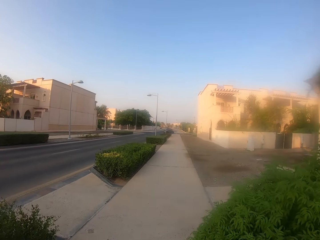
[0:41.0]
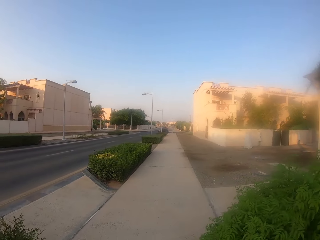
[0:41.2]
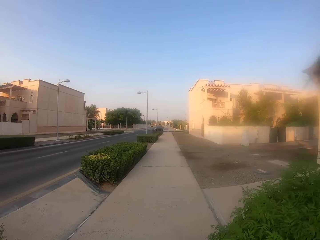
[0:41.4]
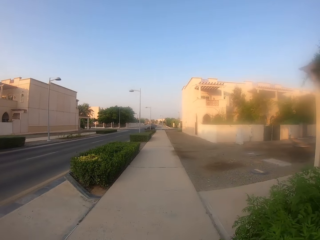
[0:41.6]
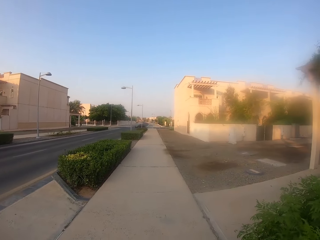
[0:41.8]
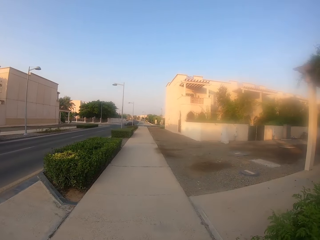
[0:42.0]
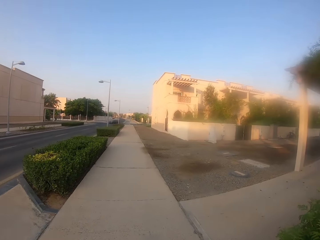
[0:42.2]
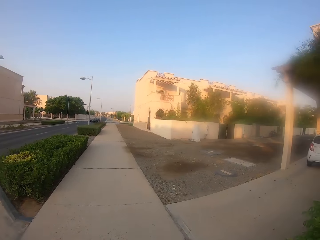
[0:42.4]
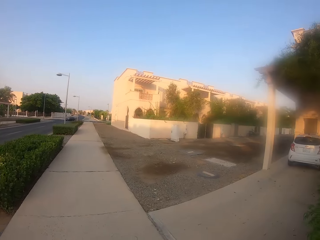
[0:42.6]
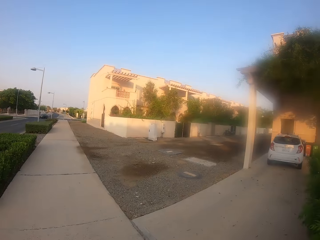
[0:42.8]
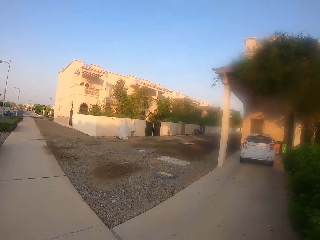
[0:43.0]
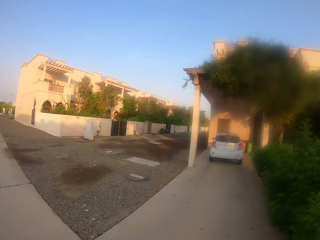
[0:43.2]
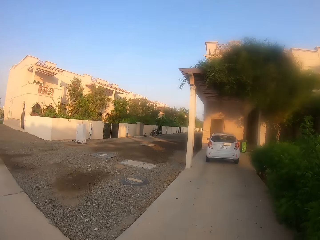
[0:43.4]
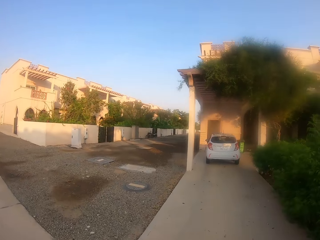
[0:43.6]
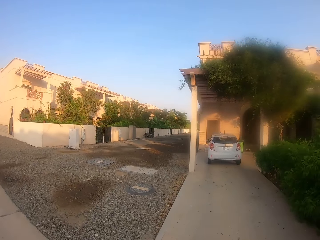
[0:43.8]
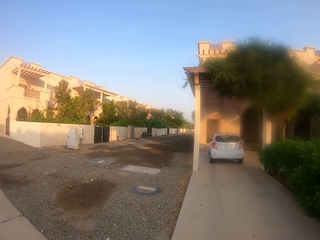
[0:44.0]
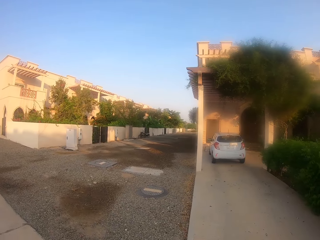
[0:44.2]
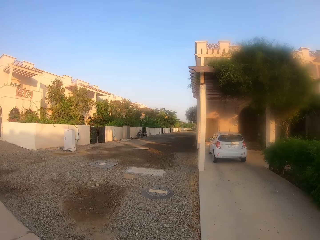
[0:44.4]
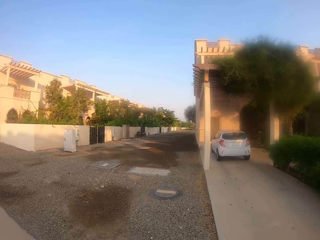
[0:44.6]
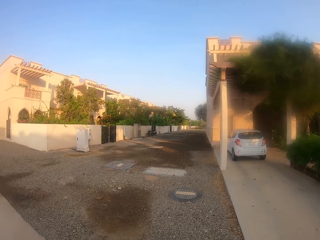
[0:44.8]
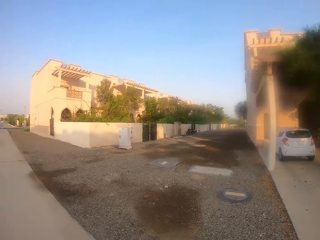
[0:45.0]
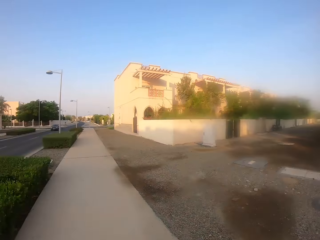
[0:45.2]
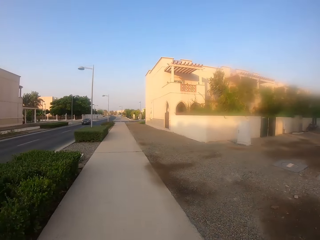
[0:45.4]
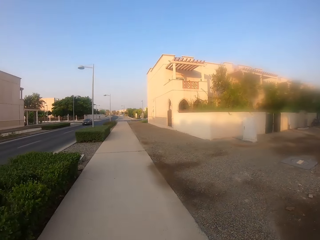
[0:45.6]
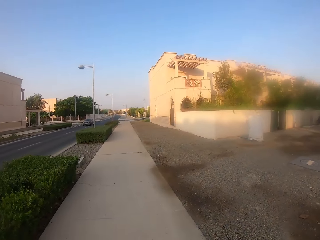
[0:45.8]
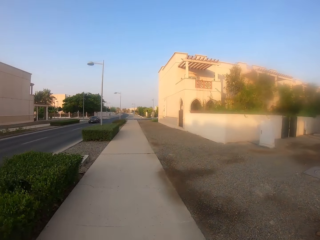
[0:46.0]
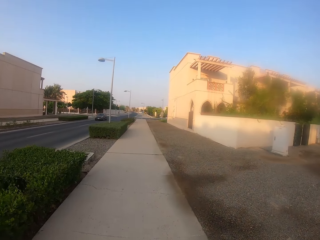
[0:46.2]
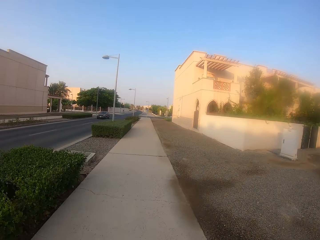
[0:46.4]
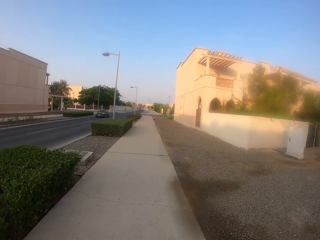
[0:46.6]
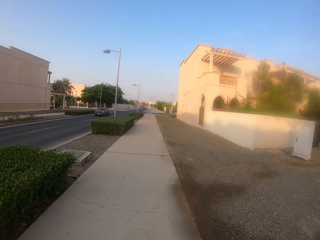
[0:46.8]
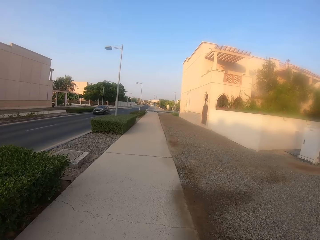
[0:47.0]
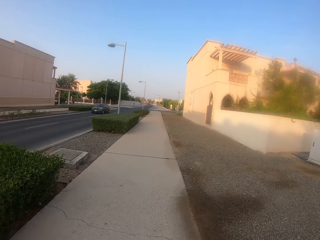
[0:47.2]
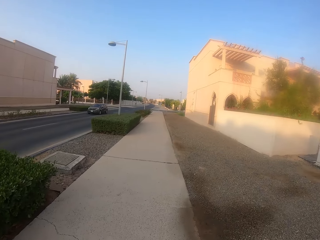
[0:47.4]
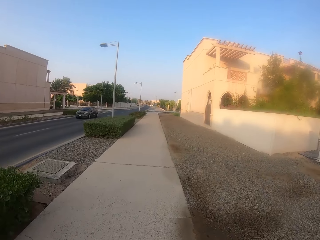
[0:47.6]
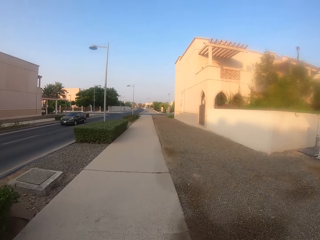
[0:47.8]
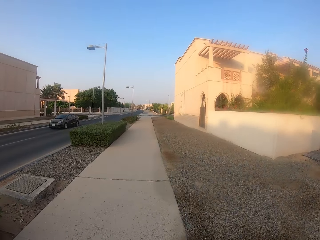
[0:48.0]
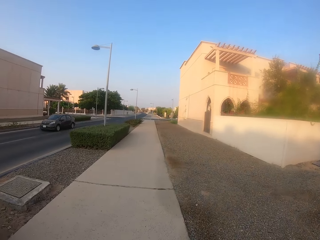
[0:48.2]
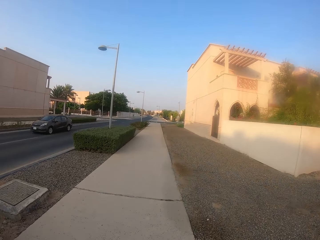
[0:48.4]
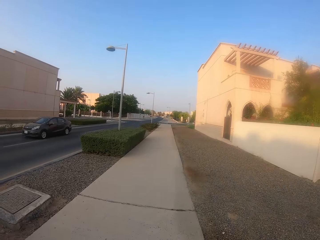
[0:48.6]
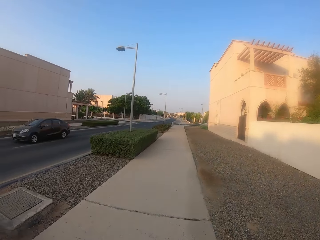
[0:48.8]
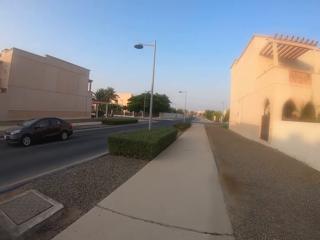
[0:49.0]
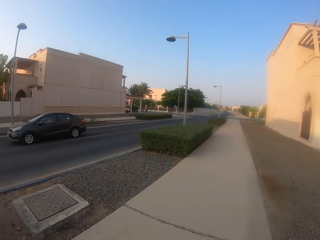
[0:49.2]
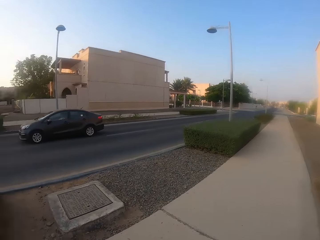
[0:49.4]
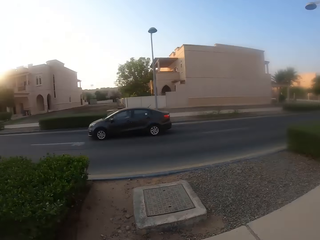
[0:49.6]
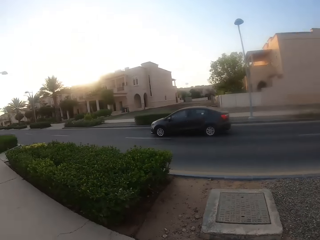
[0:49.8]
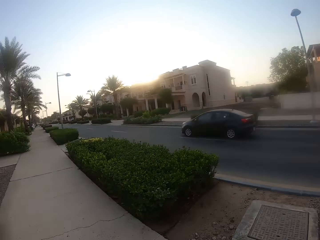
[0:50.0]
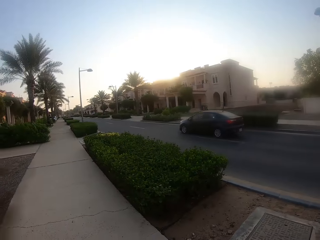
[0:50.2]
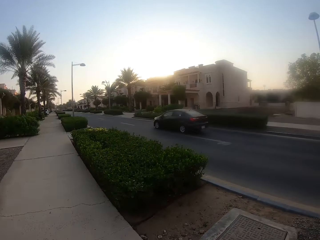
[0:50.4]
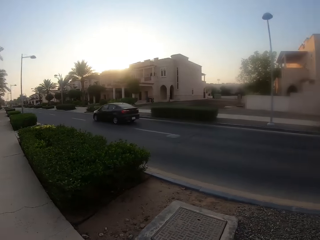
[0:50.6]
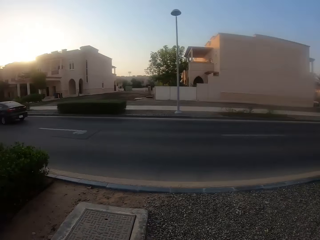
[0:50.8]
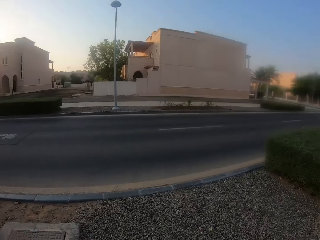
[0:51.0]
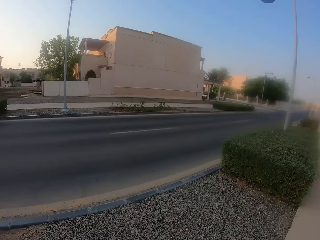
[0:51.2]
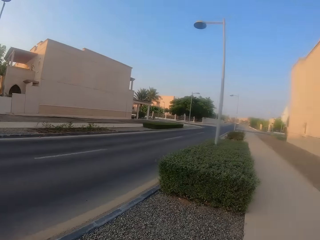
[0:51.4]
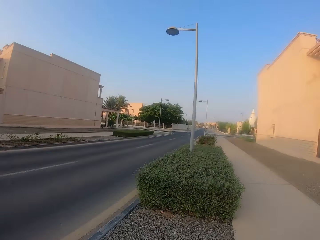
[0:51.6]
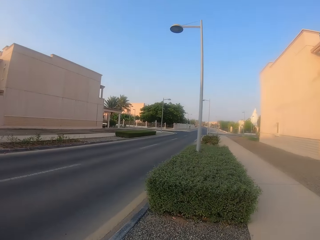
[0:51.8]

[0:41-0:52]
The camera wearer looks right. They look forward. They walk forward. They turn left. They look left. They look right.

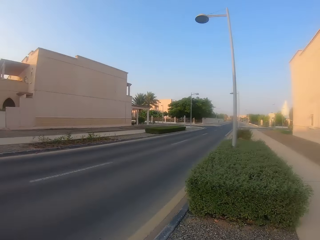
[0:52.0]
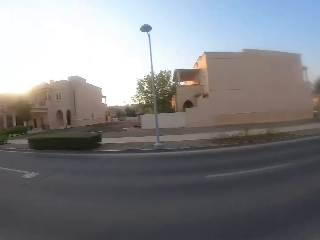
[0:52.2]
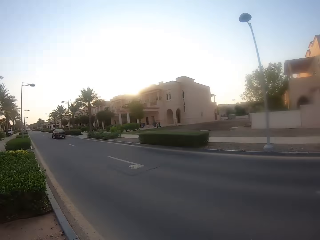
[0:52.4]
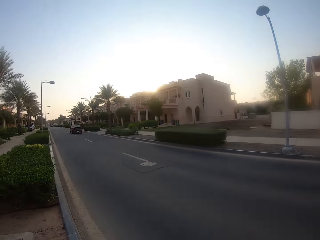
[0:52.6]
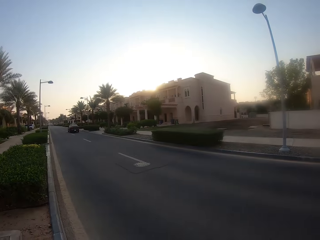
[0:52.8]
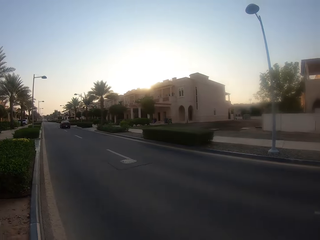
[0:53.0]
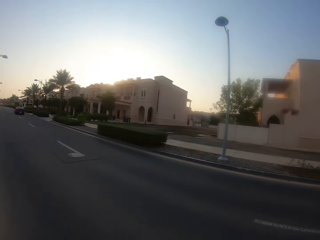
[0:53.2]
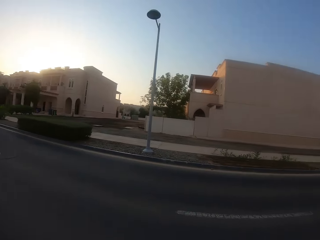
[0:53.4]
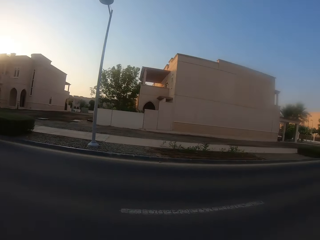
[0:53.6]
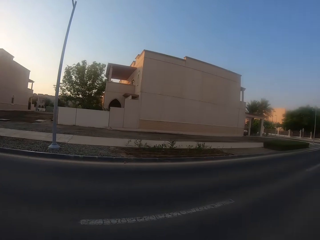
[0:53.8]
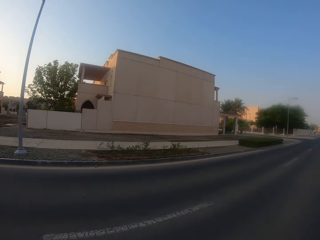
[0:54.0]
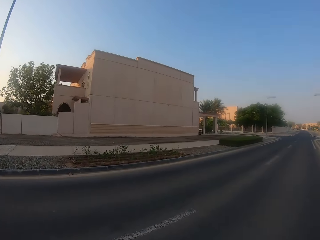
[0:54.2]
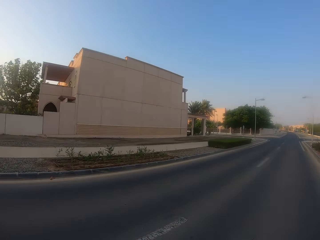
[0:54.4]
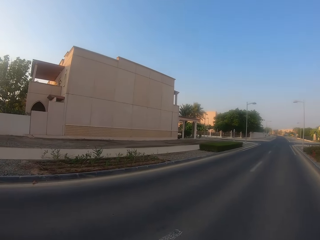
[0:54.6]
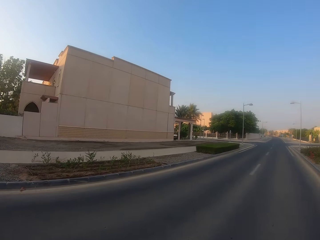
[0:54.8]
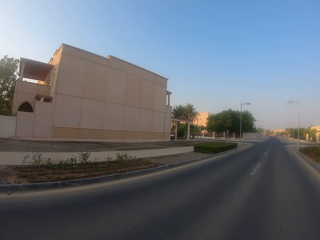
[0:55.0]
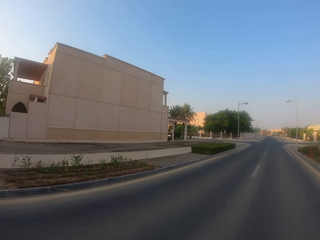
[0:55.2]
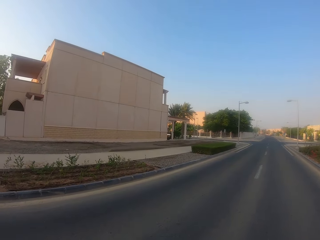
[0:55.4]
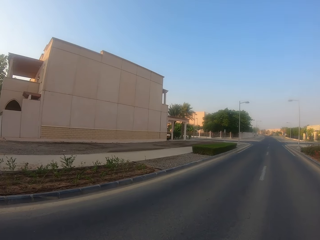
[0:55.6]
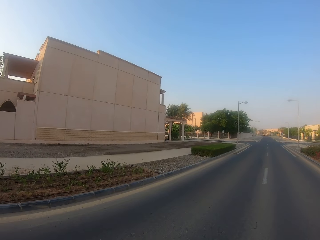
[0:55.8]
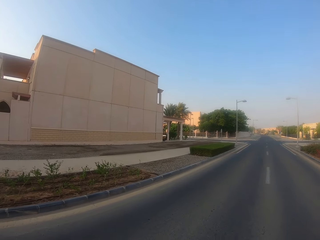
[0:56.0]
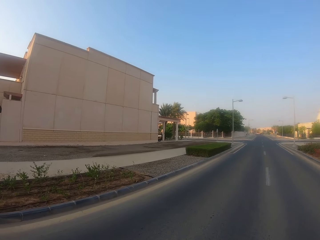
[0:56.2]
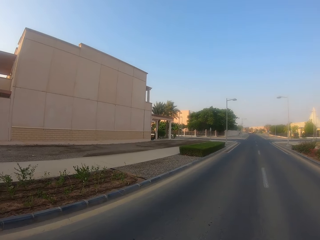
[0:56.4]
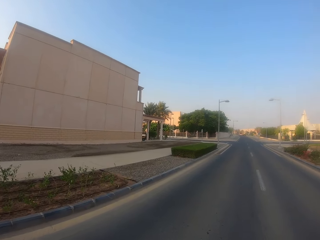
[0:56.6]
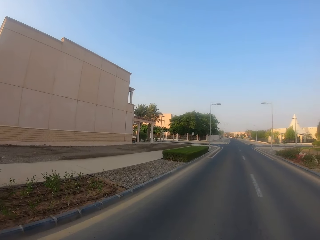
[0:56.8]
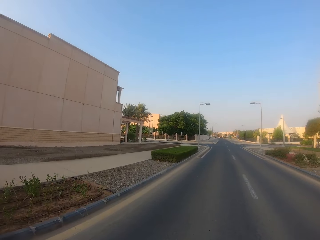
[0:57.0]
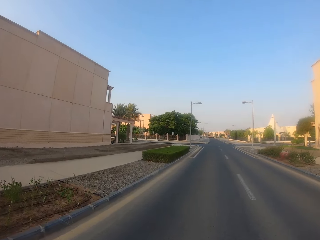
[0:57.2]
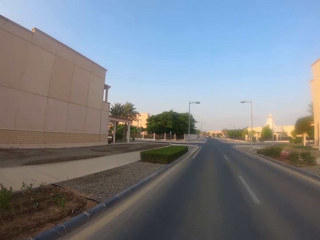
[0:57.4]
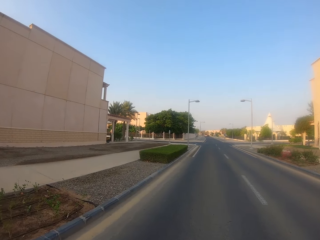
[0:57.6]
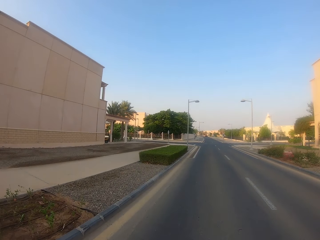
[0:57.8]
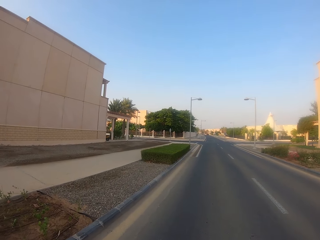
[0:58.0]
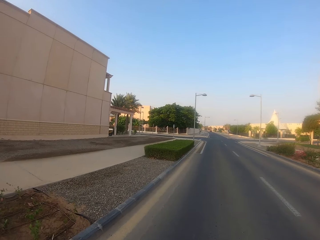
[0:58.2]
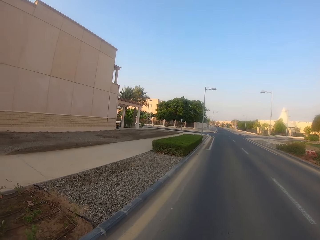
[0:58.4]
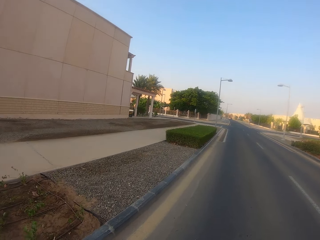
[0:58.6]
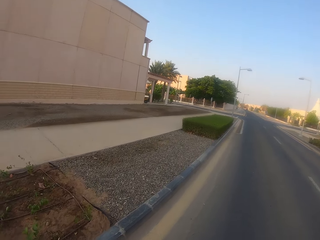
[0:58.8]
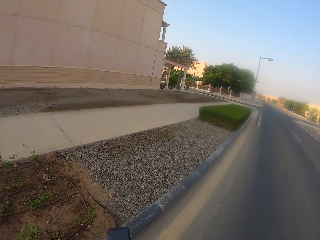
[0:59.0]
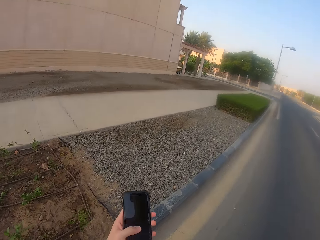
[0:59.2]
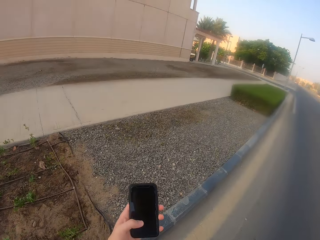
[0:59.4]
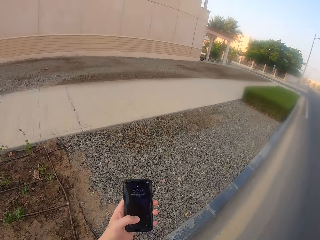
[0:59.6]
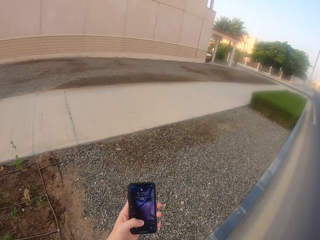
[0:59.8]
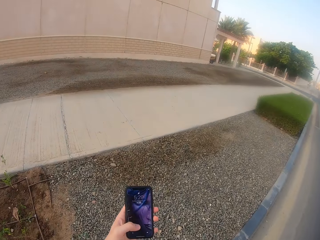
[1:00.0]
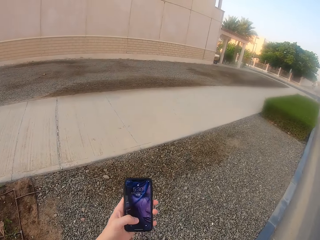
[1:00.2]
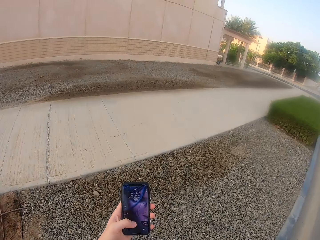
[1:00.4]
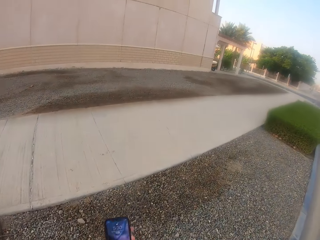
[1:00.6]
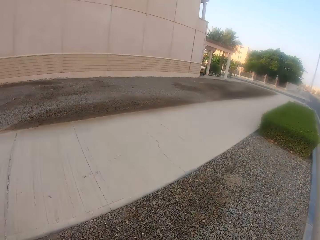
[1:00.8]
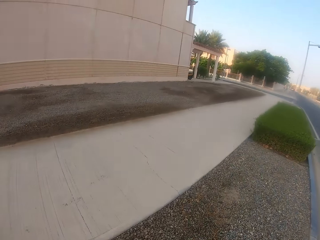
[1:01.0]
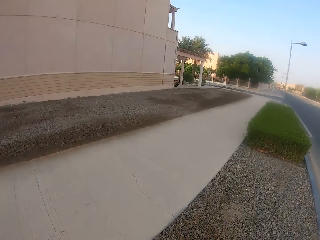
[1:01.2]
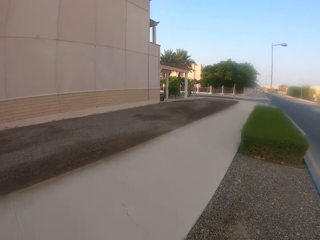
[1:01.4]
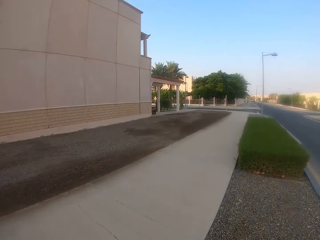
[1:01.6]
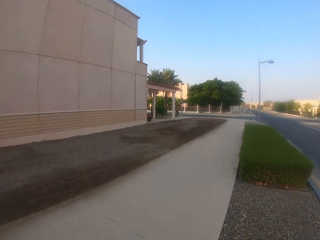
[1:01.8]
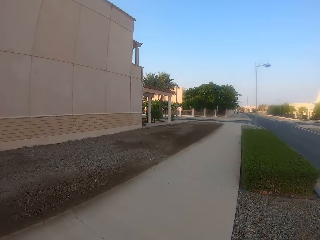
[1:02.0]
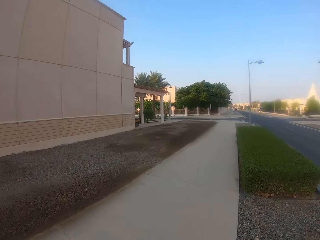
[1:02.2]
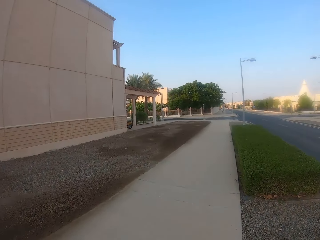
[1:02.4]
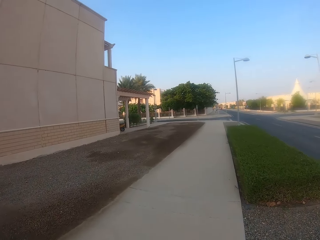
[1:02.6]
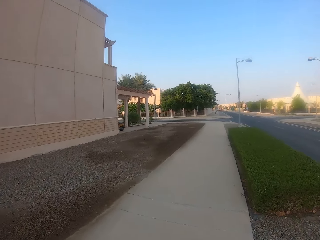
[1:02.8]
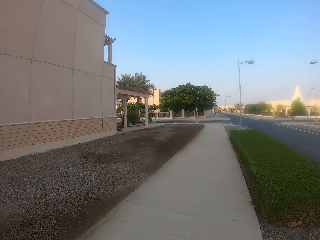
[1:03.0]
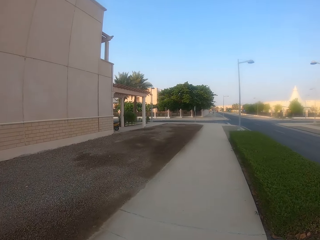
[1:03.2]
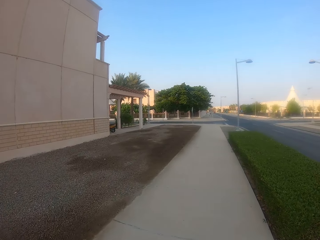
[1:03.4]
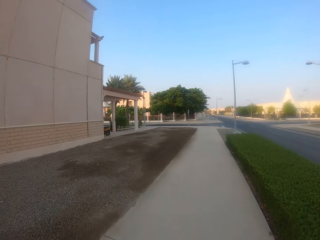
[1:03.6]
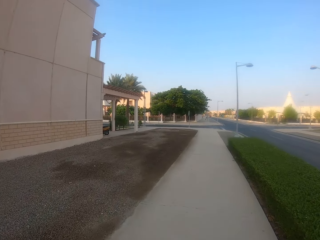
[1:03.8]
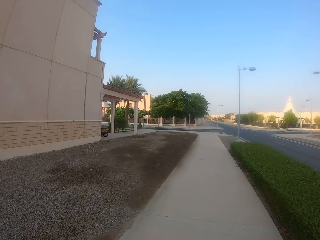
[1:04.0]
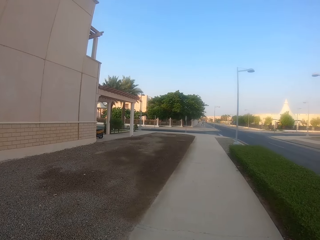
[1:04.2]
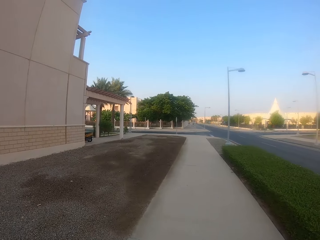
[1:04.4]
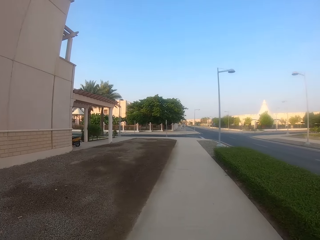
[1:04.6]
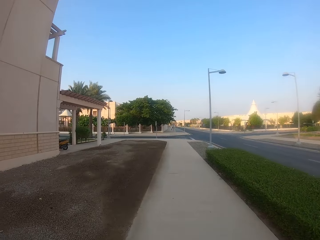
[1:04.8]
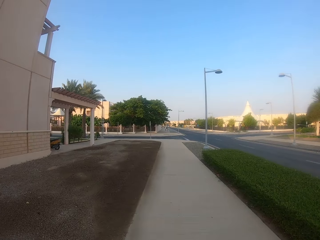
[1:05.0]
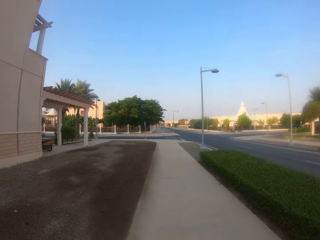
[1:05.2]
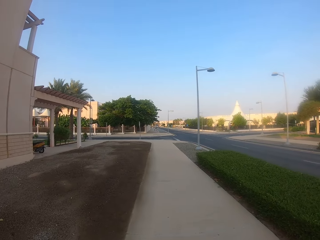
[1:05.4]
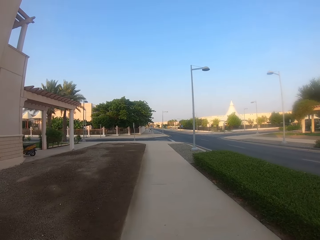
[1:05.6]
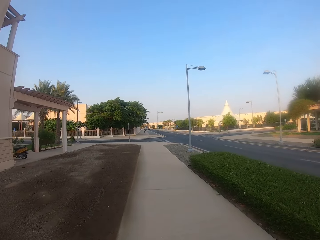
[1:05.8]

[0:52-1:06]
The camera wearer looks left. He crosses the road and walks forward. He looks around. He walks right. He crosses the road. He operates a phone. He presses his phone. He turns right, walks on the pavement, and walks forward.
